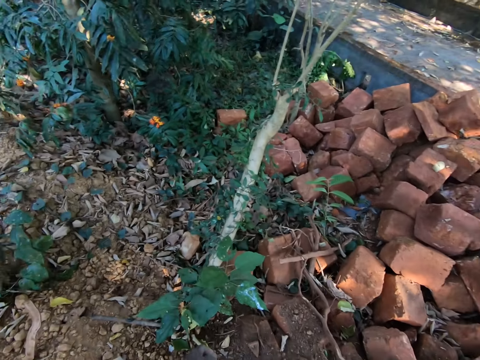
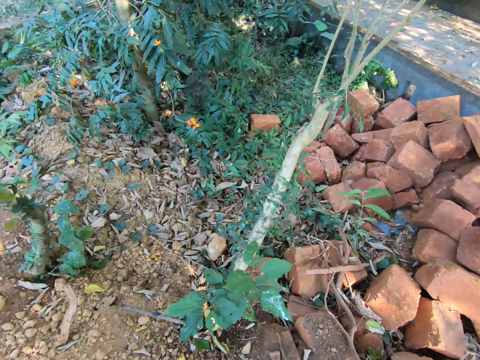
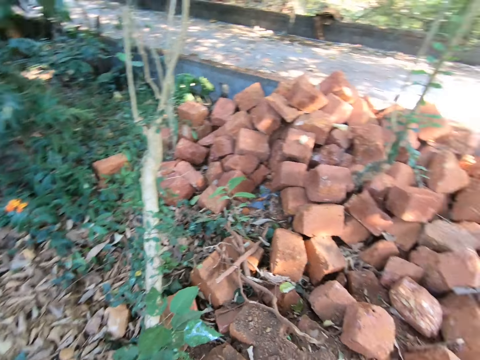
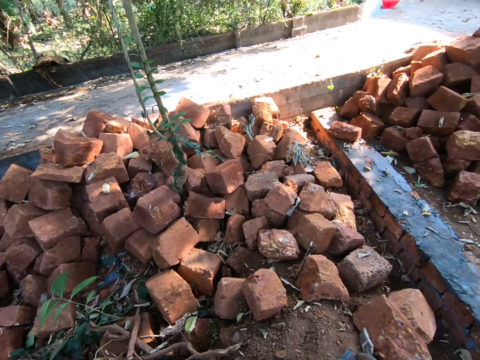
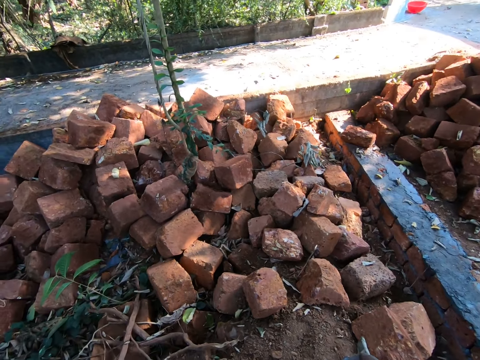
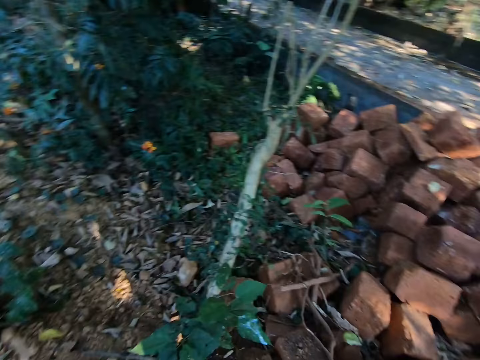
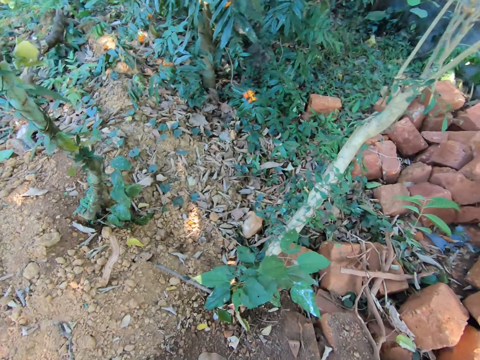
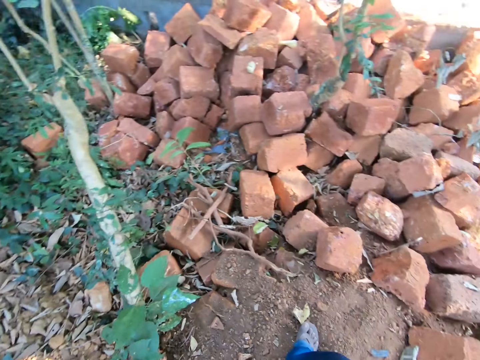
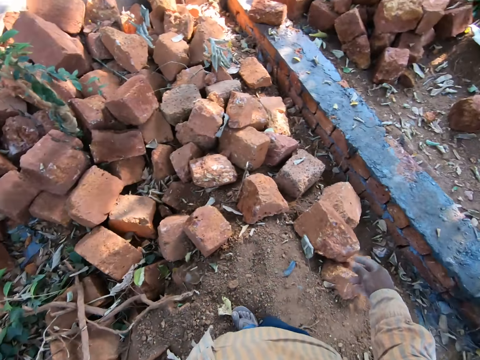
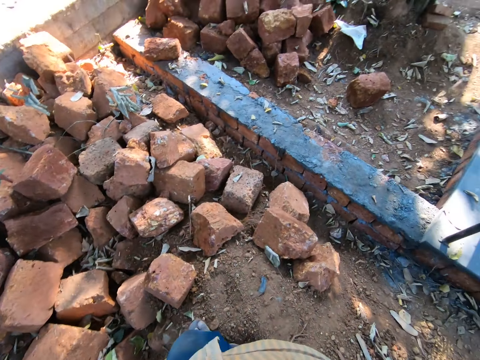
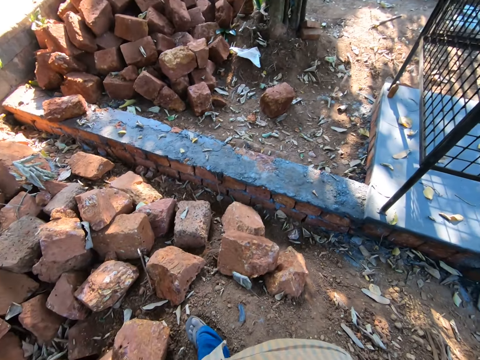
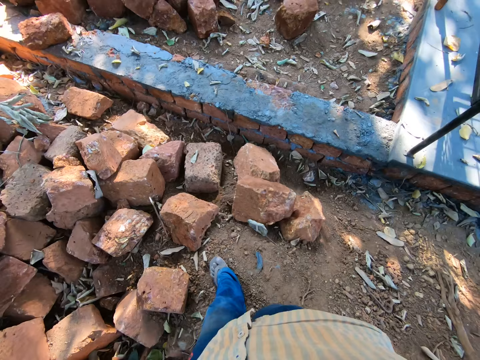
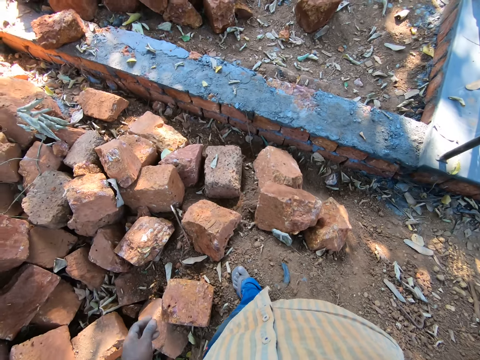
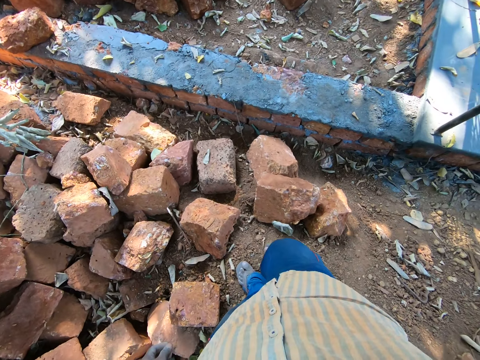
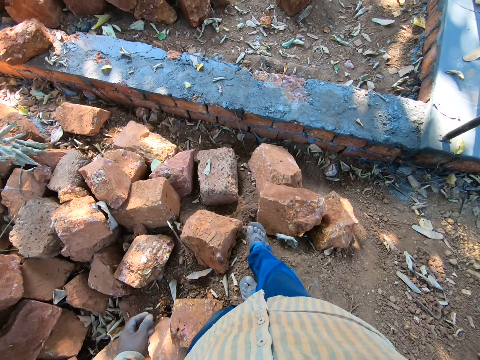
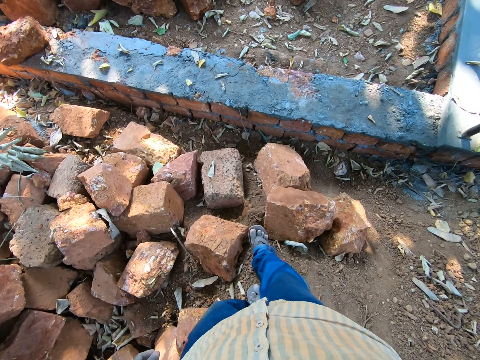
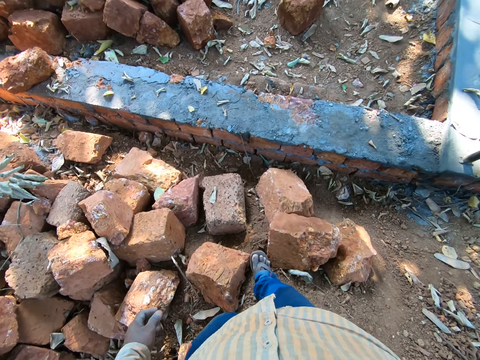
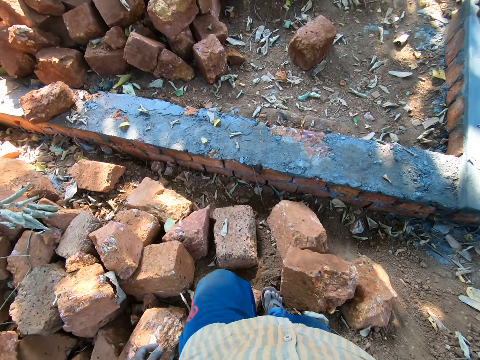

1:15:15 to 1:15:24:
The camera wearer looks around. They throw the stick.

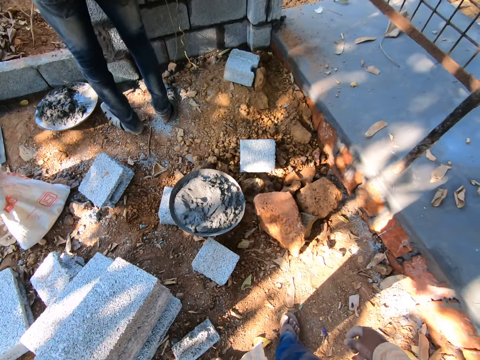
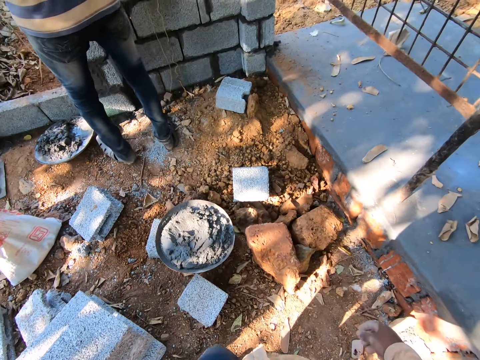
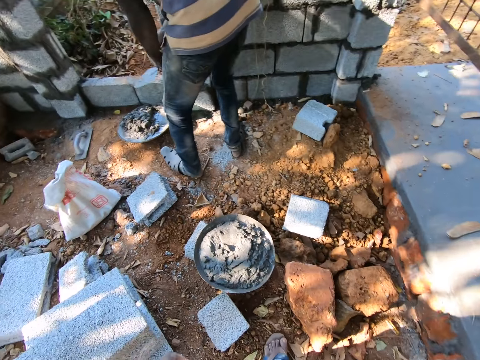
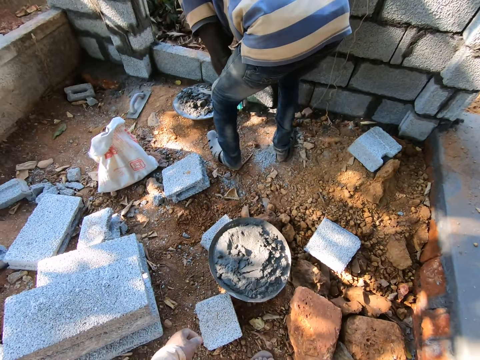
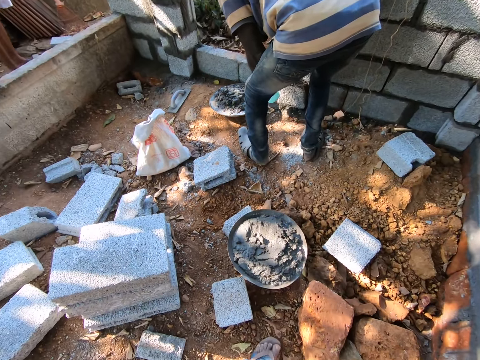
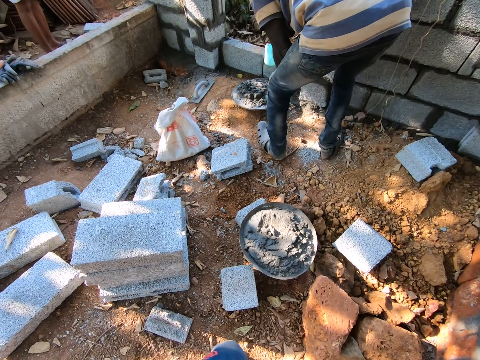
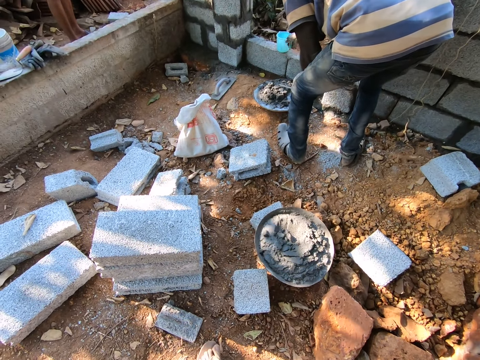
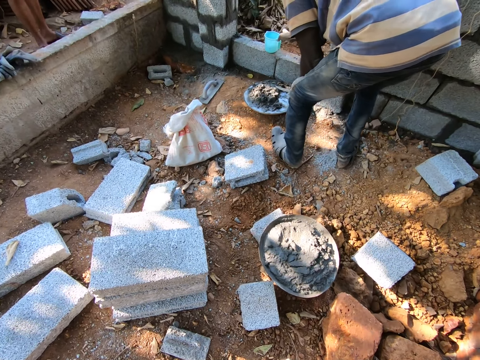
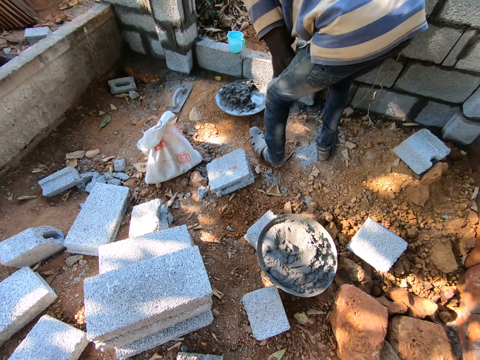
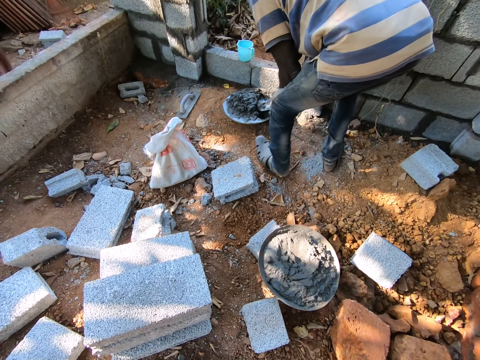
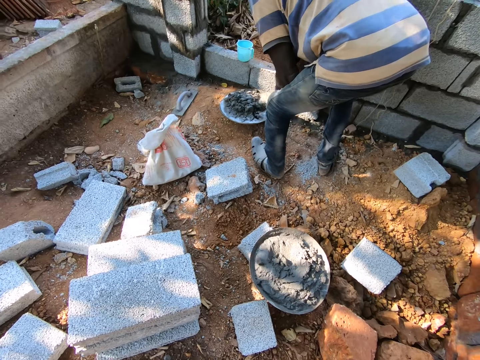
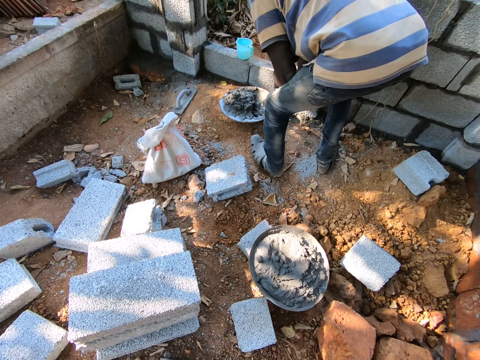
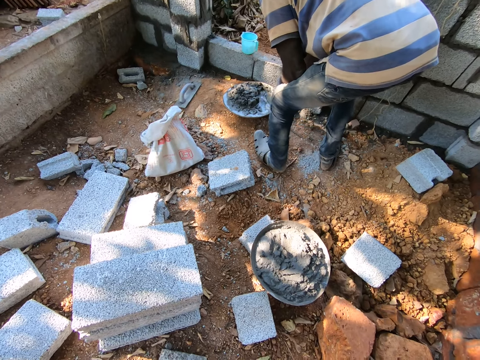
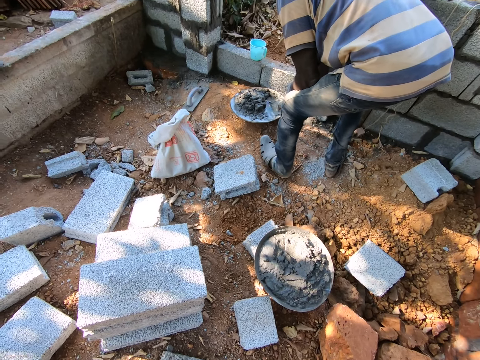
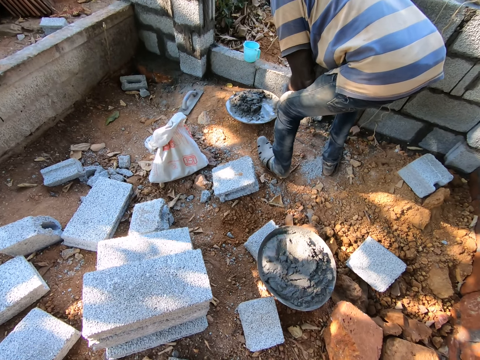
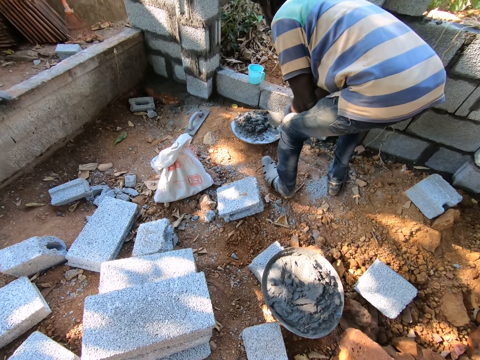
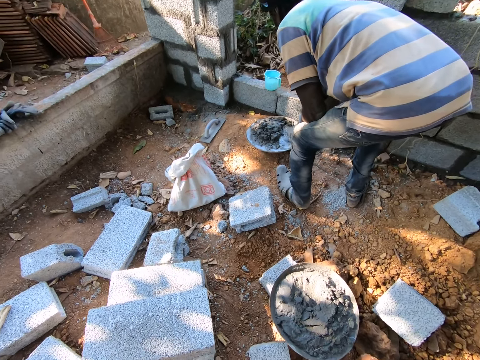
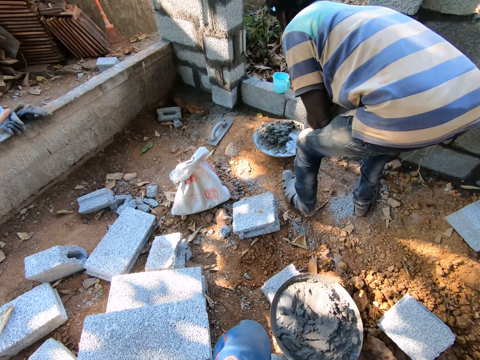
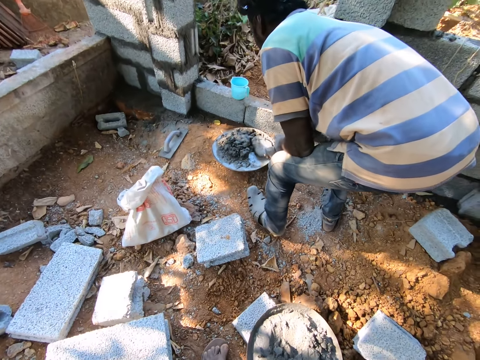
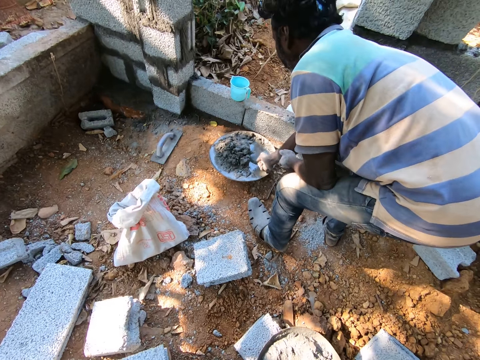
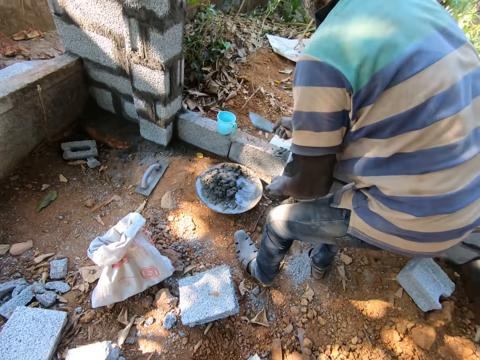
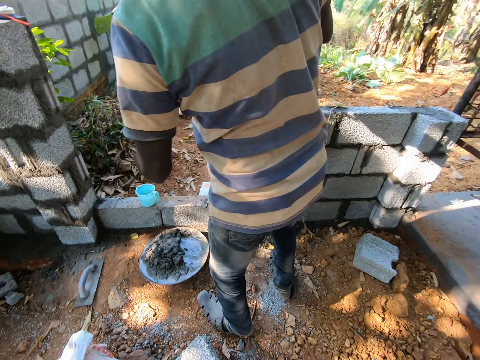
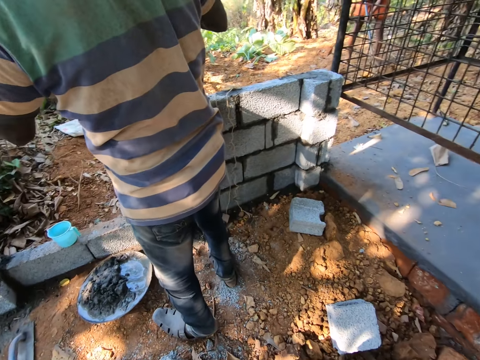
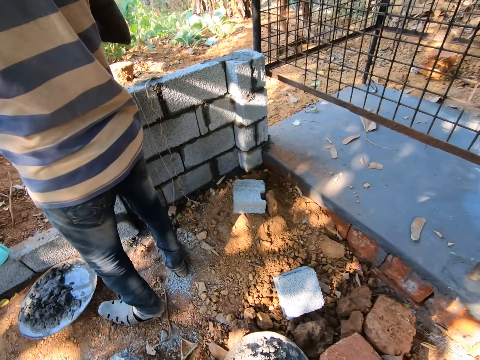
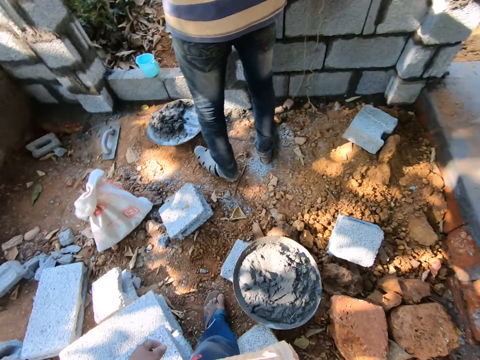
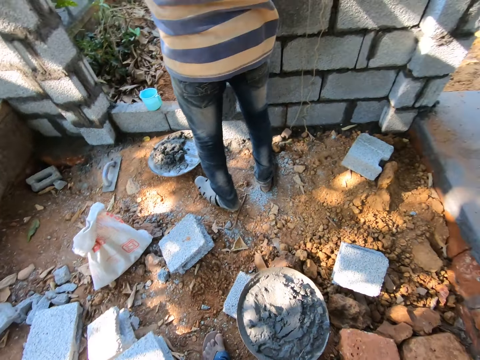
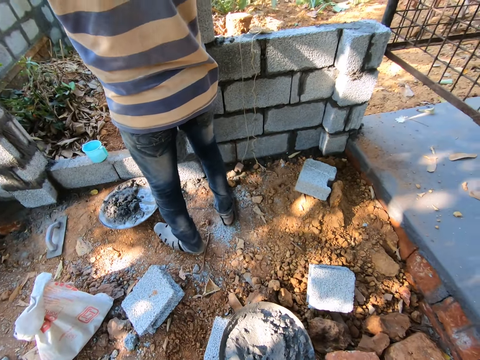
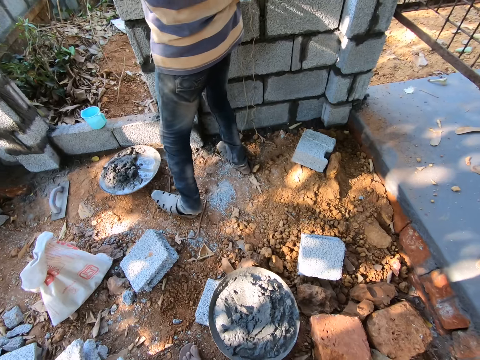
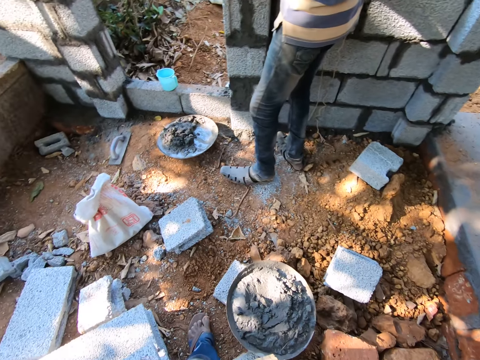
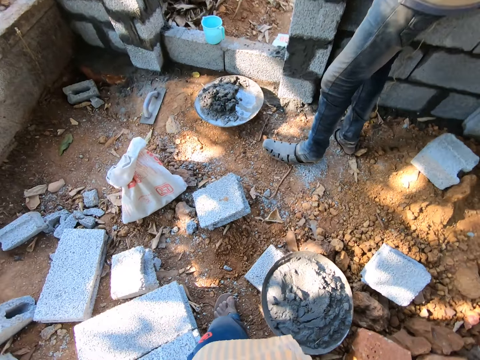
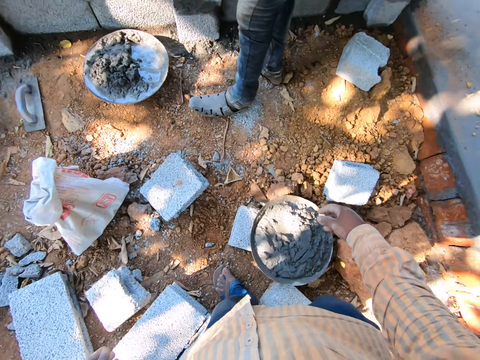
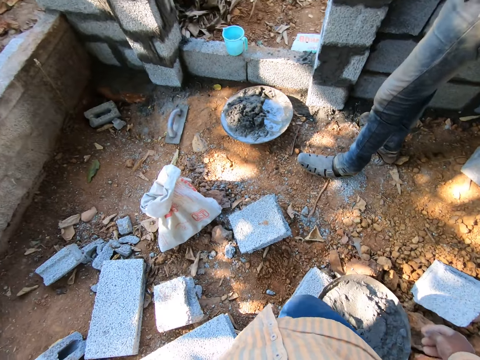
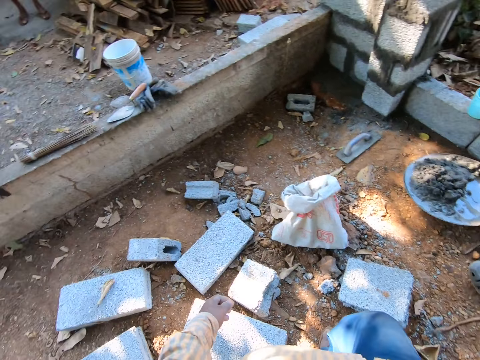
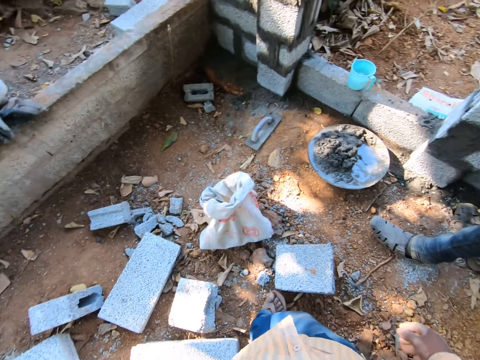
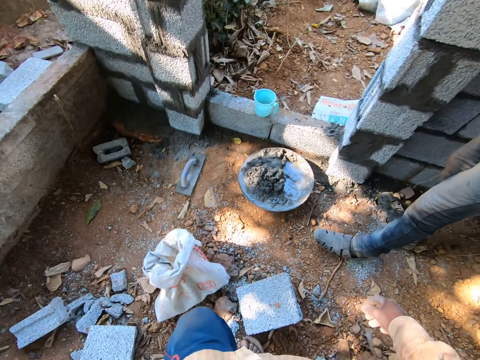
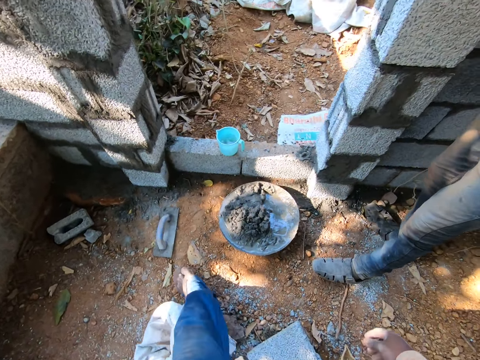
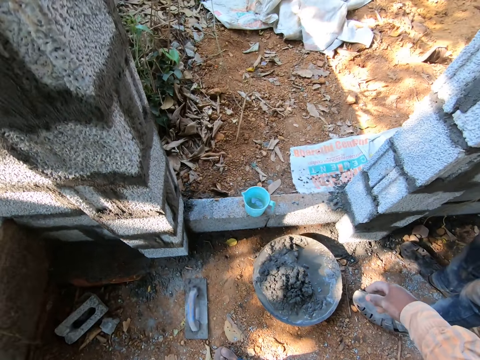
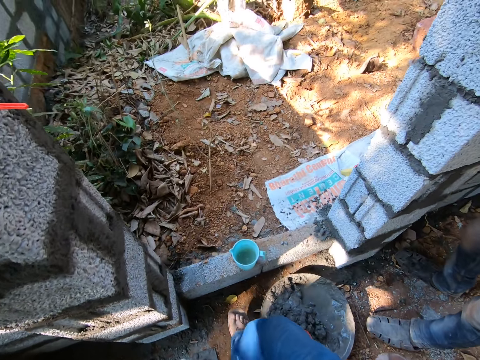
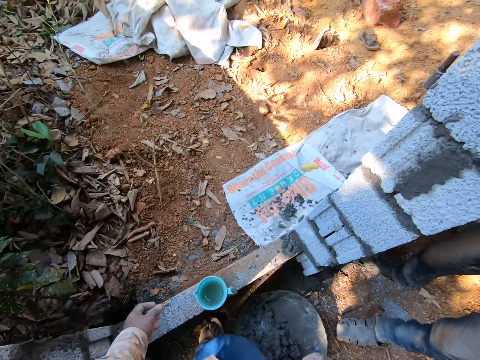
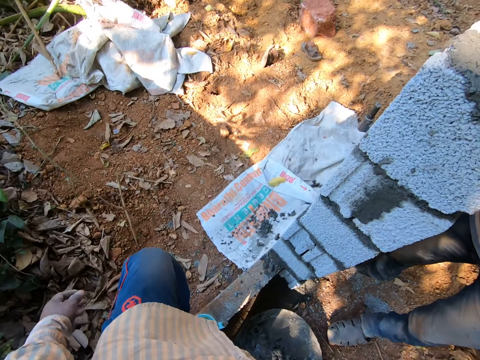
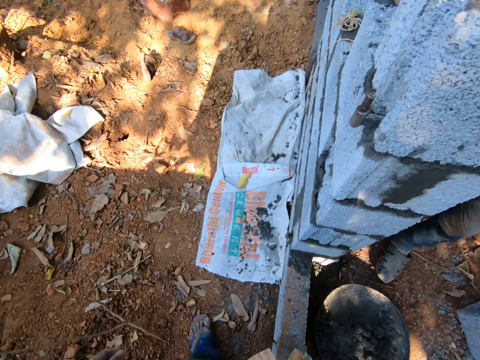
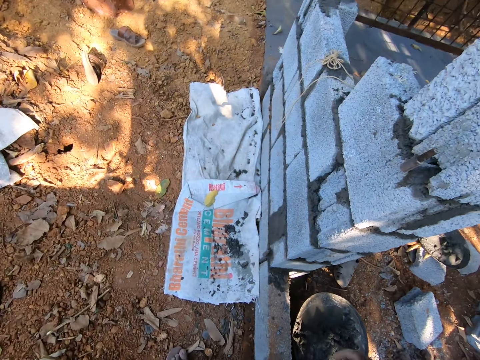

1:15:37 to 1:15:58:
A man pours water from a cup into the mixed cement in the tray with his right hand. The man drops the cup on a pavement with his right hand and mixes the cement in the tray with the hand trowel in his right hand. The camera wearer interacts with the man. The man takes cement from the tray with the hand trowel in his right hand. The camera wearer interacts with the man.
